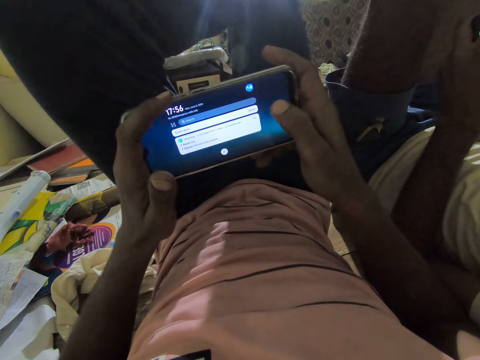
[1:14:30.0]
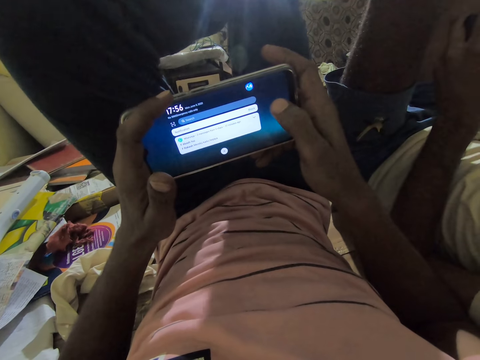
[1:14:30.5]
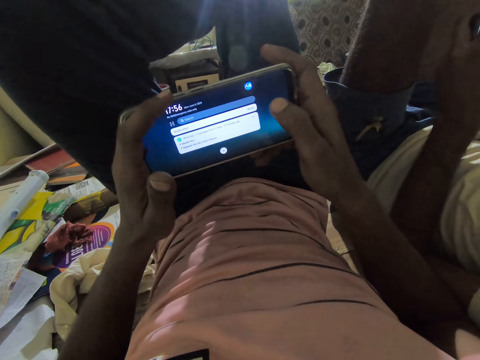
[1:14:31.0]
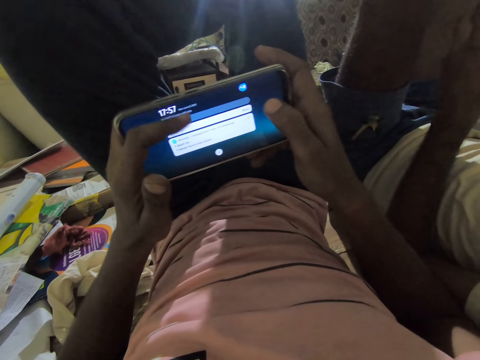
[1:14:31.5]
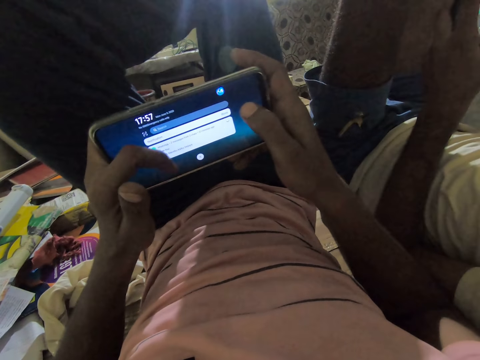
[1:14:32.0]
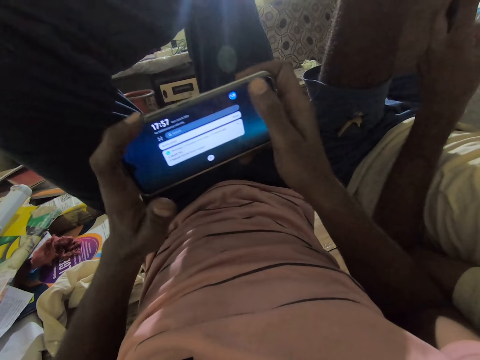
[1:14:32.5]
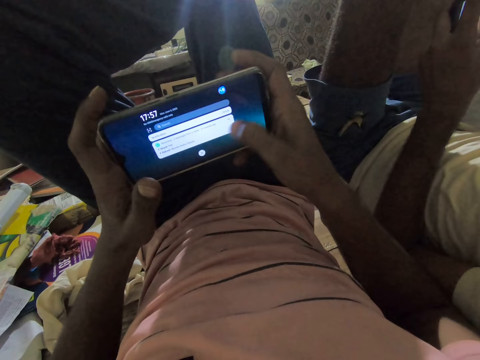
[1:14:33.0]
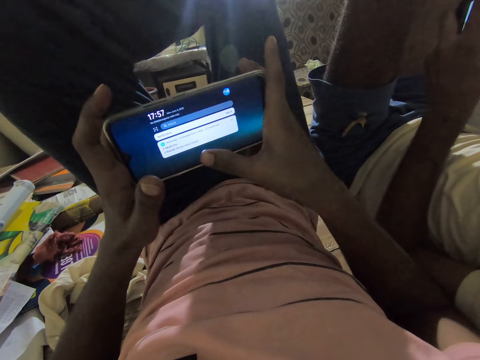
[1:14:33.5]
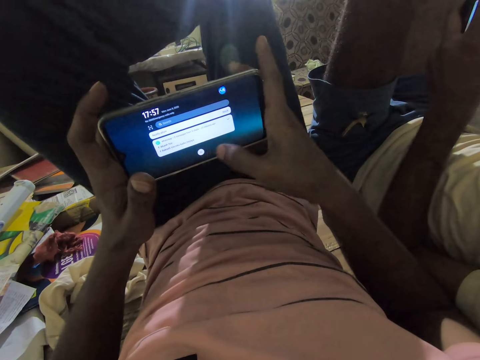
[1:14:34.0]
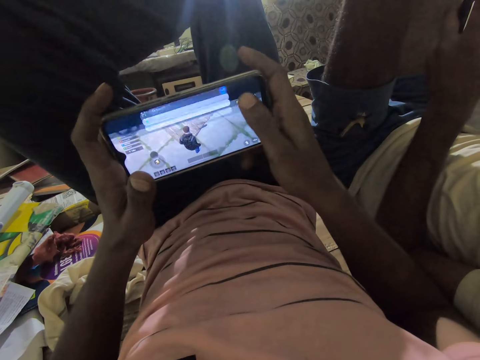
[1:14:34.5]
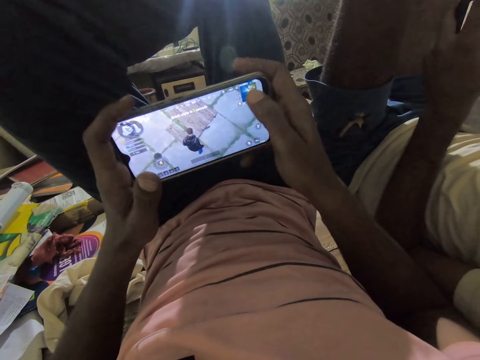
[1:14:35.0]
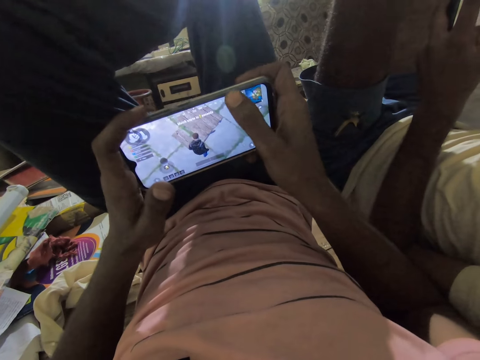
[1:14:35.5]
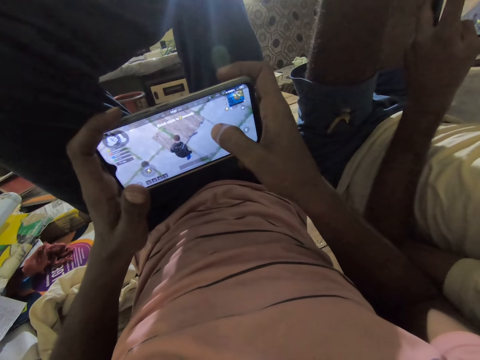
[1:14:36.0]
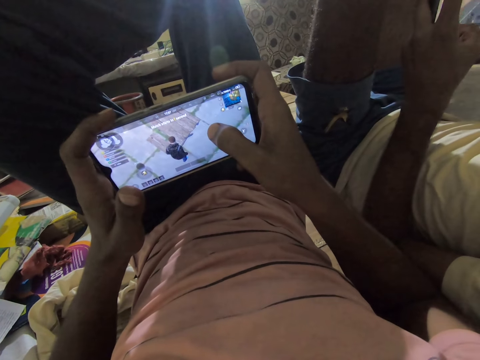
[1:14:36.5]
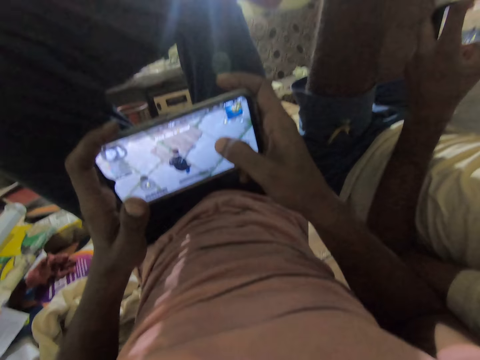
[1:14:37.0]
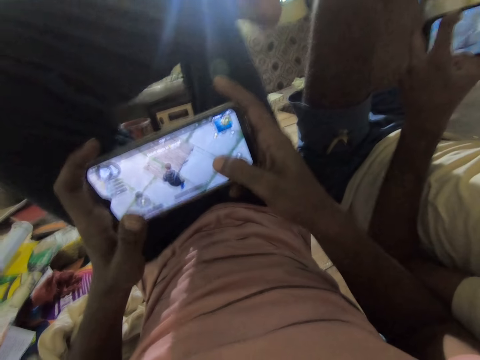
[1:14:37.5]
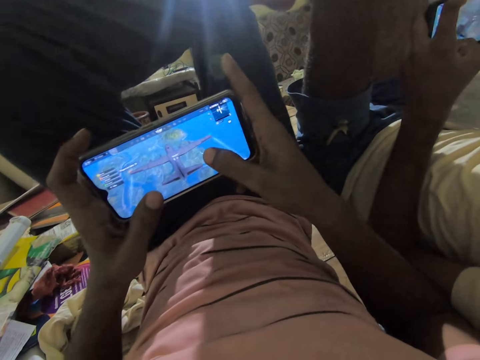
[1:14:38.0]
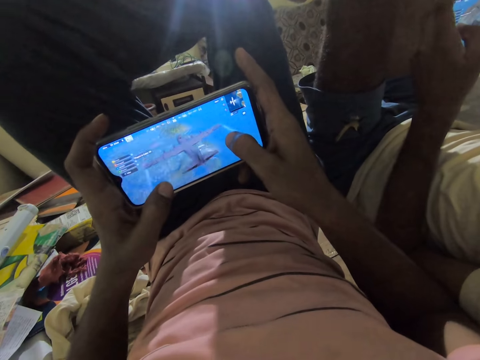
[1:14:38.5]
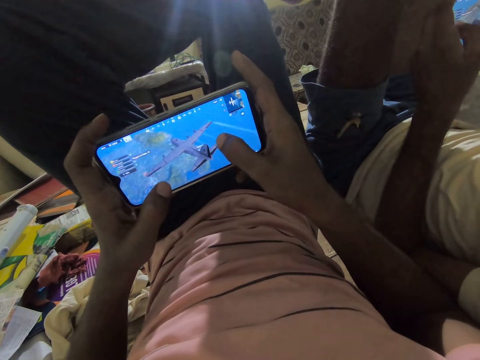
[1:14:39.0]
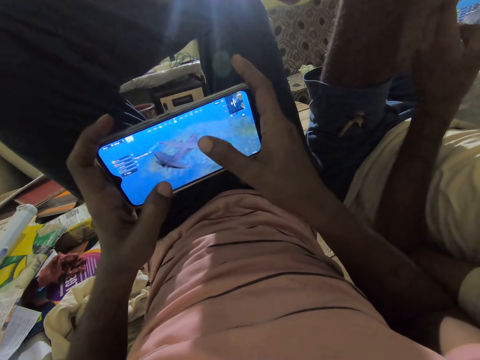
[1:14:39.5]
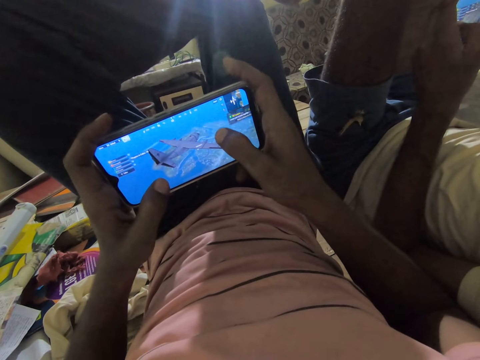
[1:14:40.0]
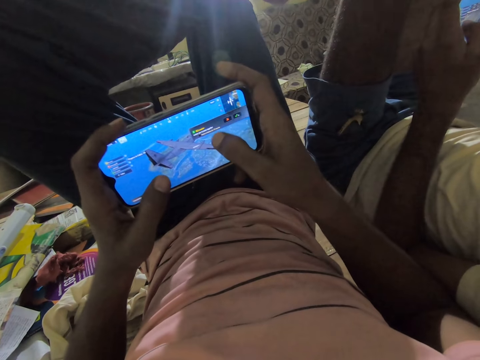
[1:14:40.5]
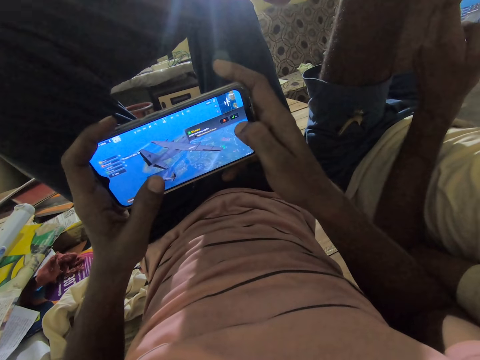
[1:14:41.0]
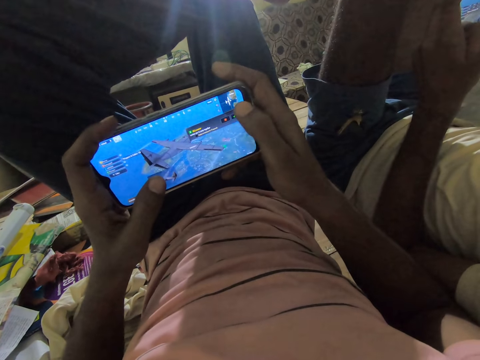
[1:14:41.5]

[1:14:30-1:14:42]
A man talks to the camera wearer. The camera wearer stares at the phone. They operate the phone. They dialogue with the man.

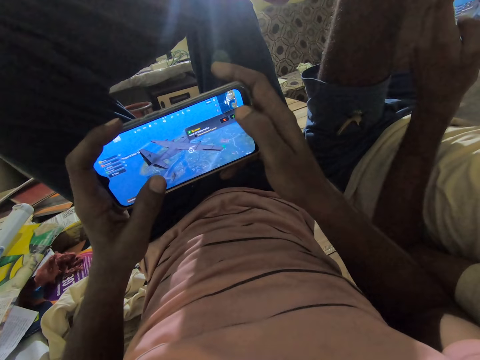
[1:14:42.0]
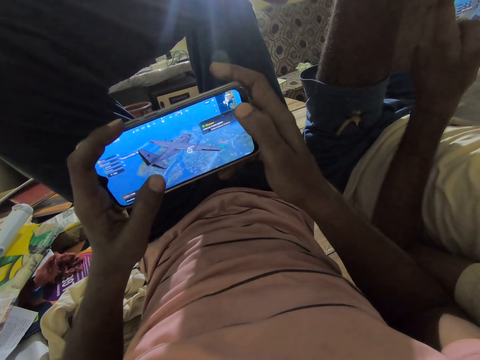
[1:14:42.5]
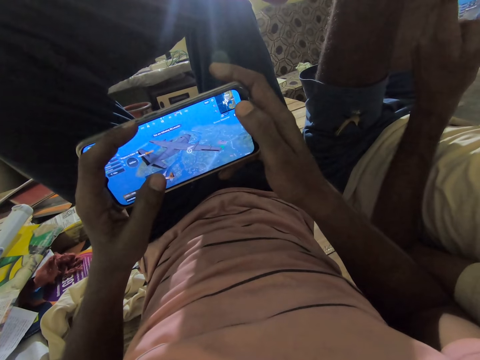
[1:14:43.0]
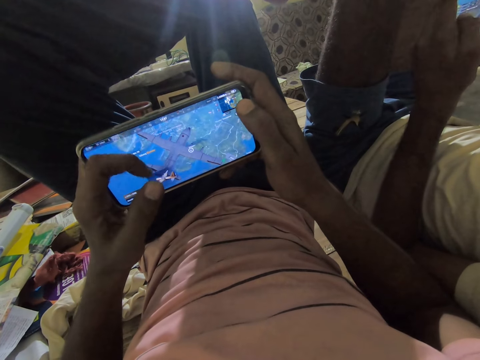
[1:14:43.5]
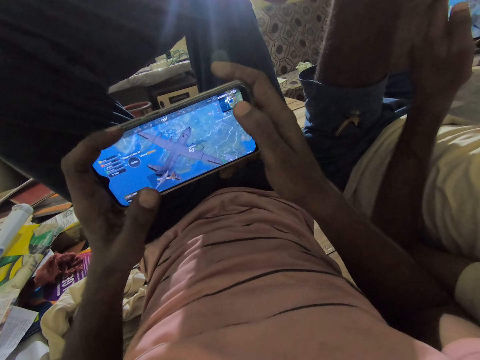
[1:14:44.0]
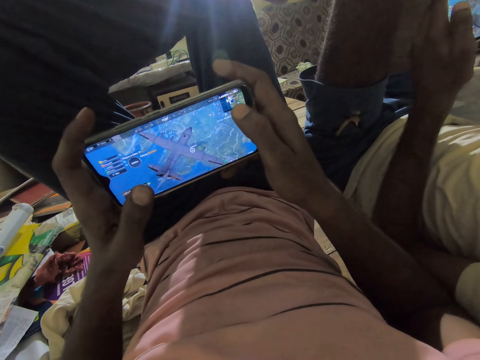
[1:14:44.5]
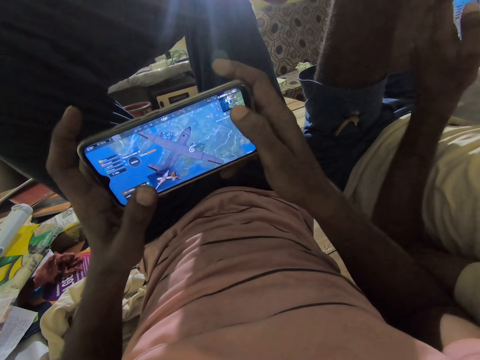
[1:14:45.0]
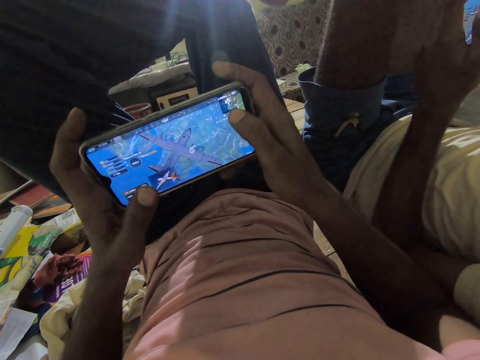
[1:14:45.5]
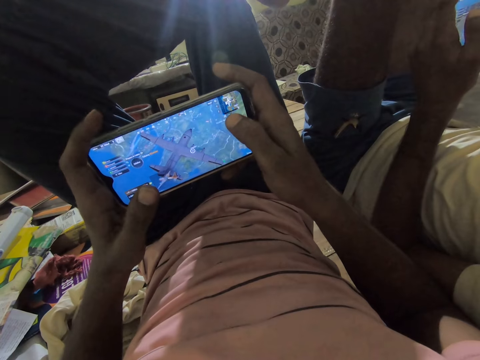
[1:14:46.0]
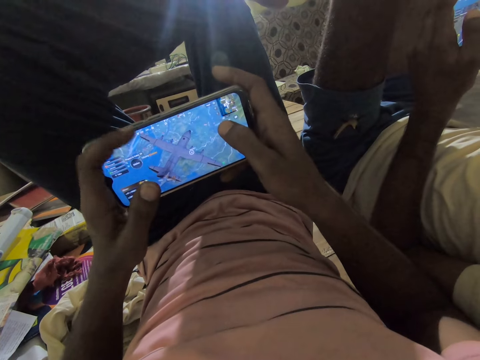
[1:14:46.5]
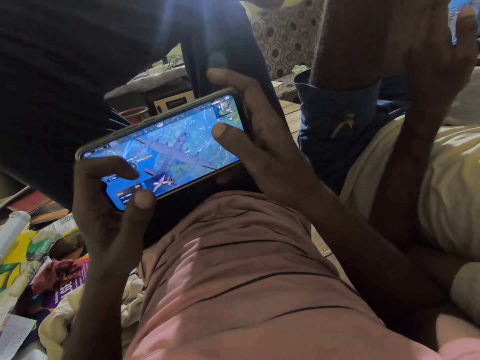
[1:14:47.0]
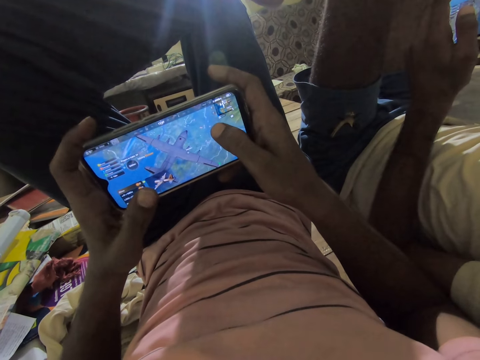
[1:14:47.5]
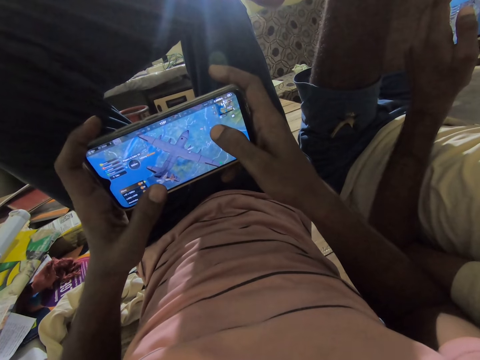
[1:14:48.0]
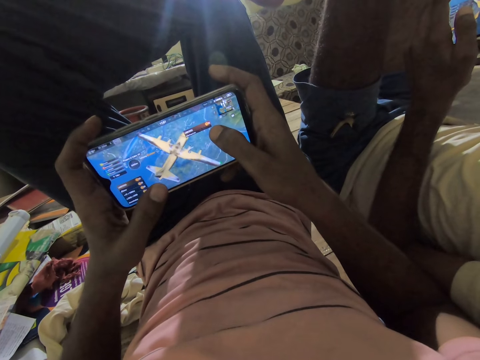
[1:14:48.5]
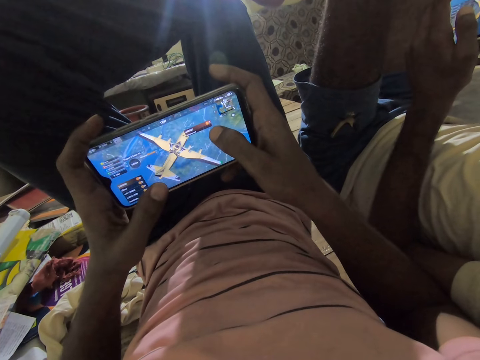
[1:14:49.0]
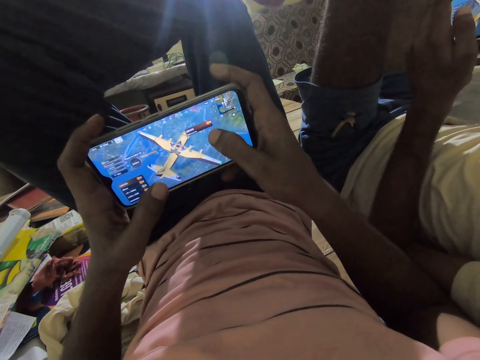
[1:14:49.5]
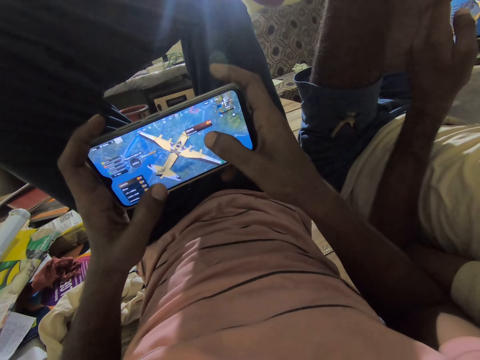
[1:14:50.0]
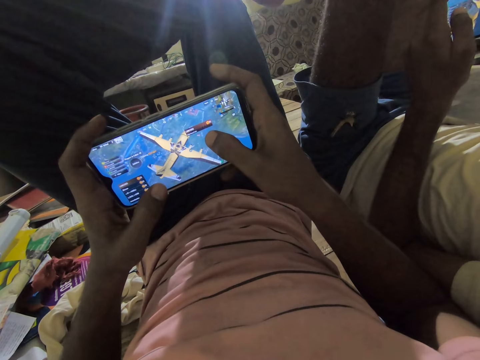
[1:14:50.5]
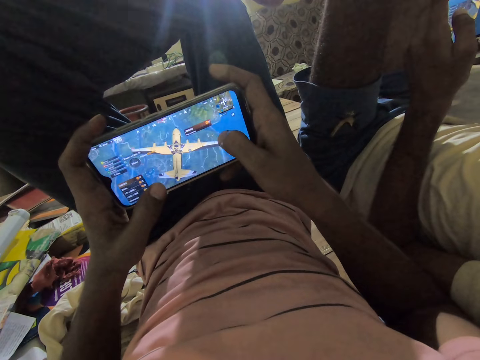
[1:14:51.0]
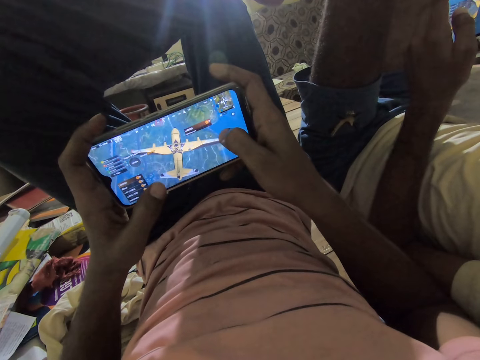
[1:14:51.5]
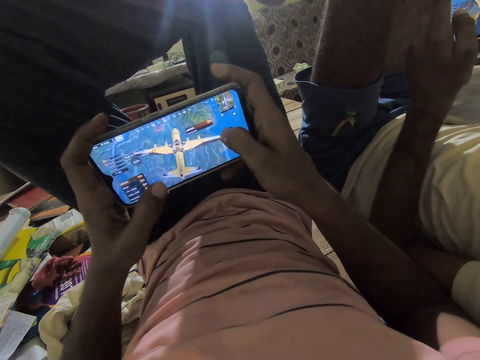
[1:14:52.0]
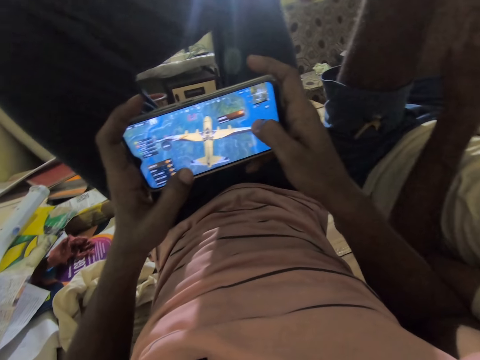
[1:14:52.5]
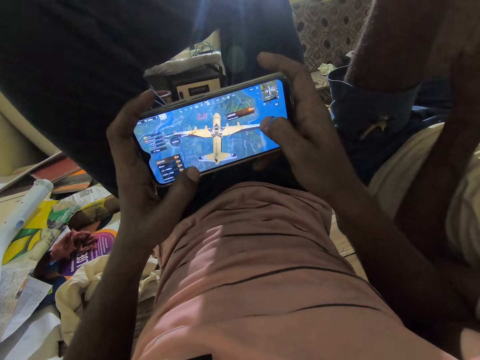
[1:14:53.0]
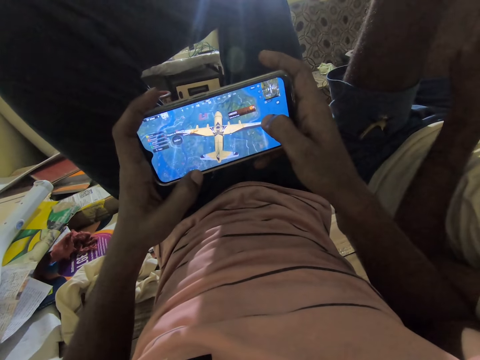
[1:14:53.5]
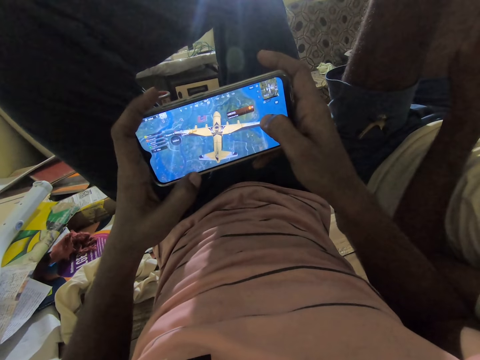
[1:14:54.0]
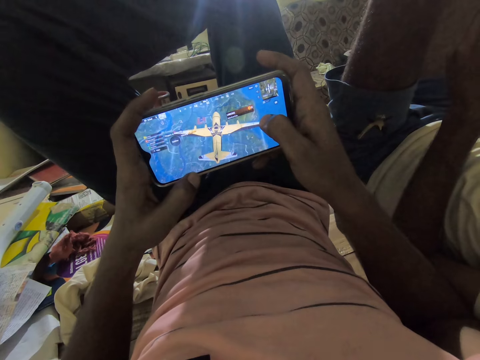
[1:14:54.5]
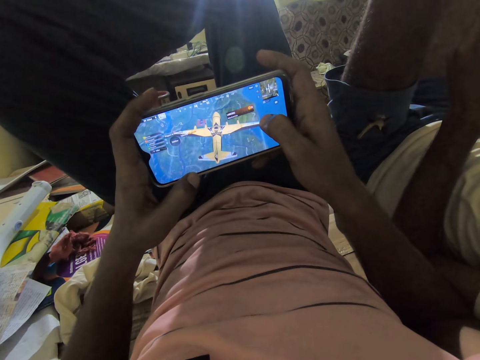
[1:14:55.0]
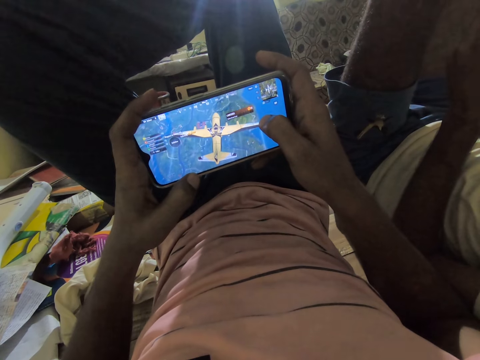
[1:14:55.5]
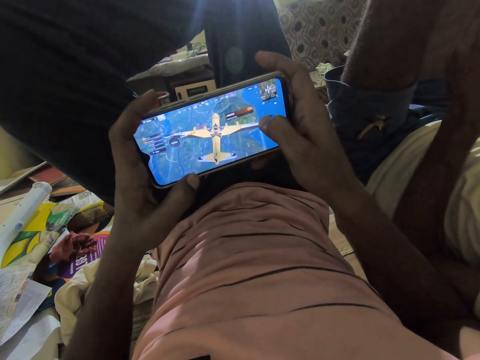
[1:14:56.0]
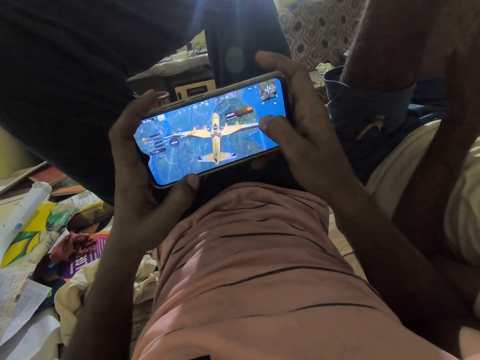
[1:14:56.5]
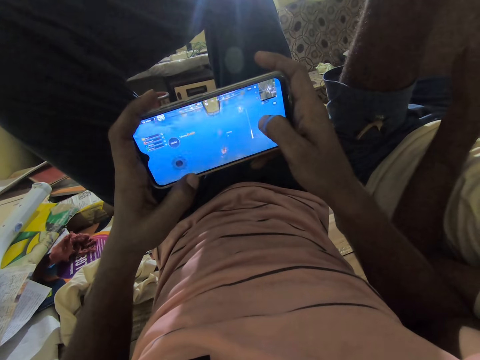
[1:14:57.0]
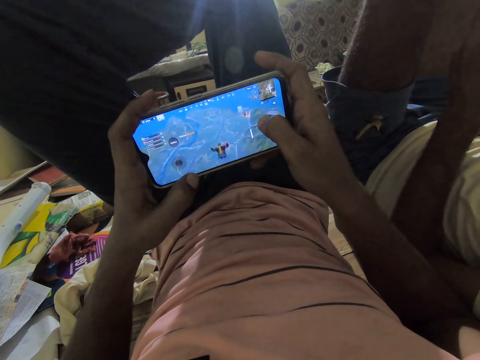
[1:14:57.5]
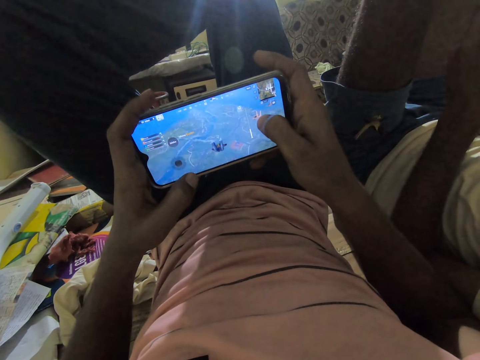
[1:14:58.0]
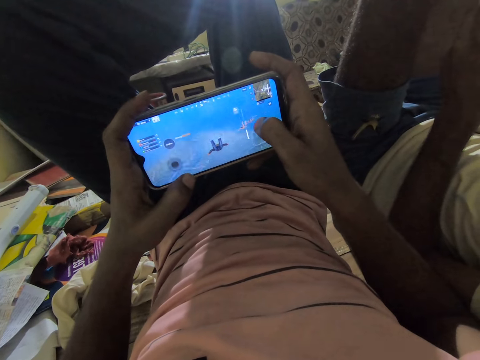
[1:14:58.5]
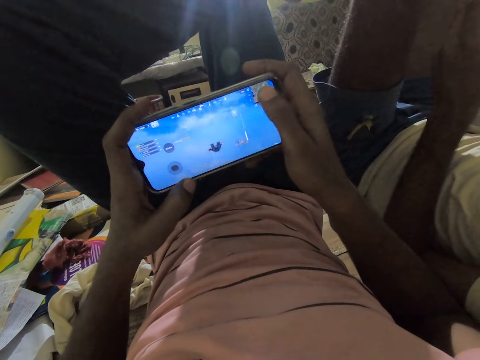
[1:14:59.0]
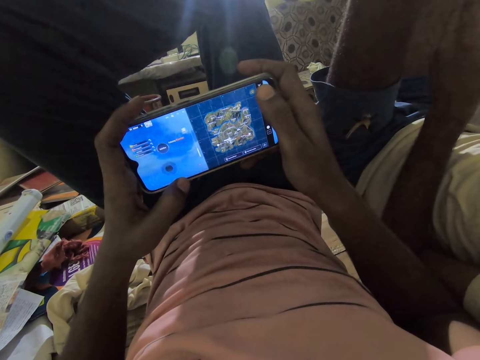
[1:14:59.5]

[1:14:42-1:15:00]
The camera wearer operates the phone. They dialogue with the person. They play the game on the phone.
